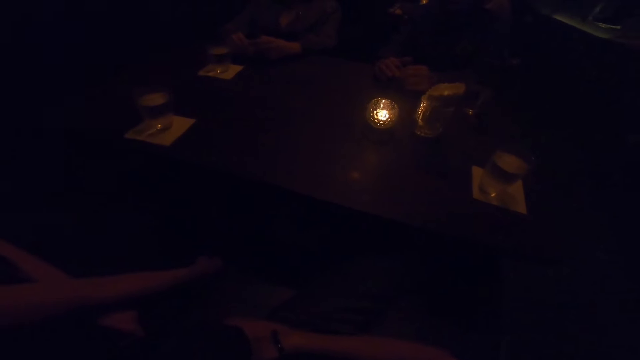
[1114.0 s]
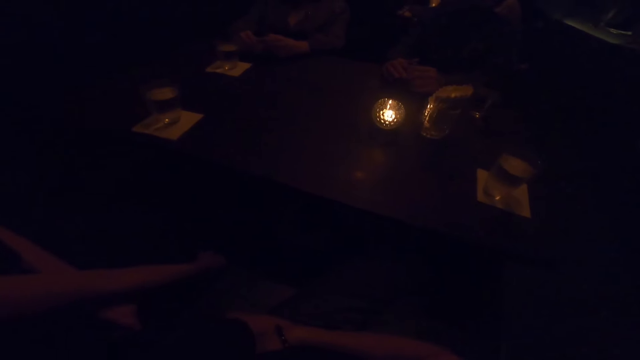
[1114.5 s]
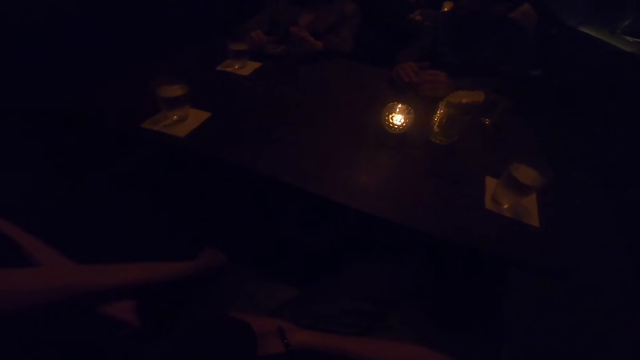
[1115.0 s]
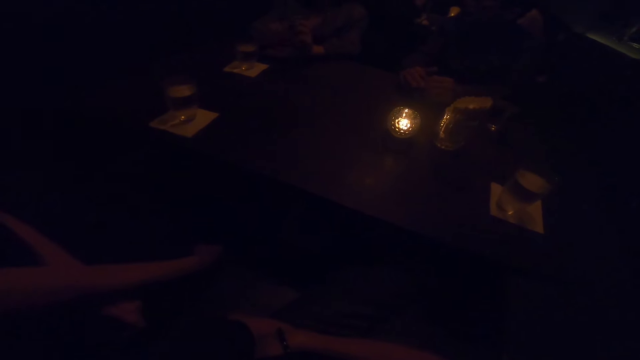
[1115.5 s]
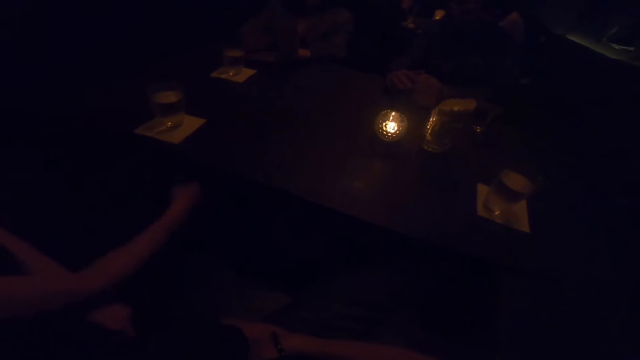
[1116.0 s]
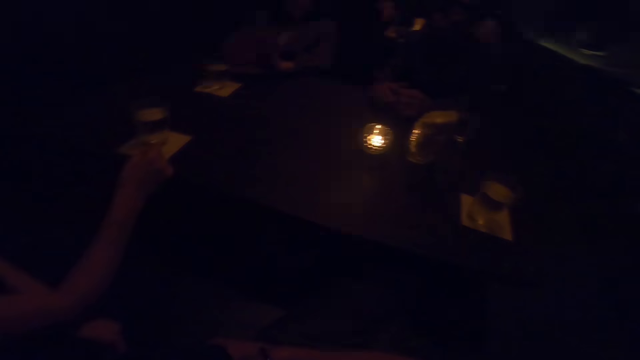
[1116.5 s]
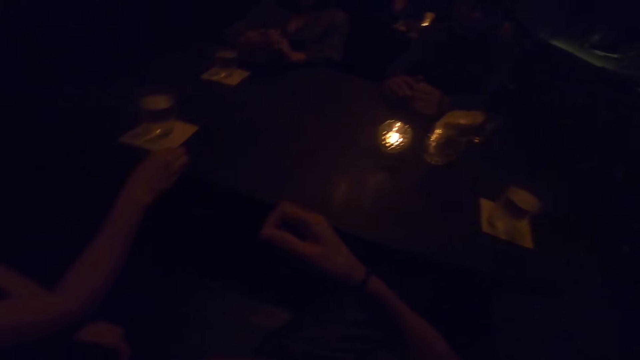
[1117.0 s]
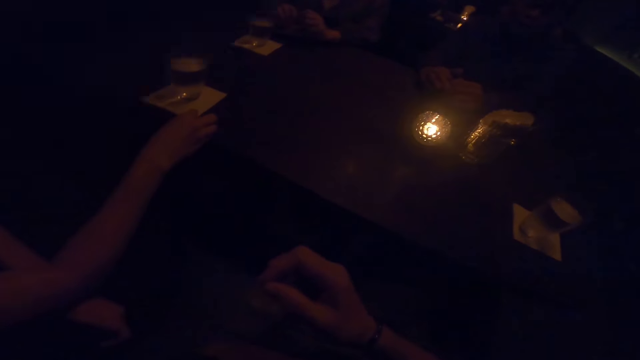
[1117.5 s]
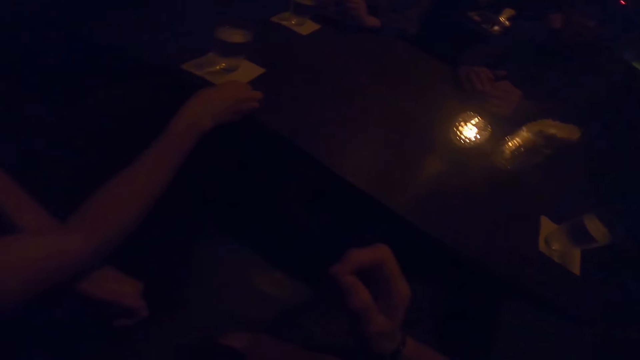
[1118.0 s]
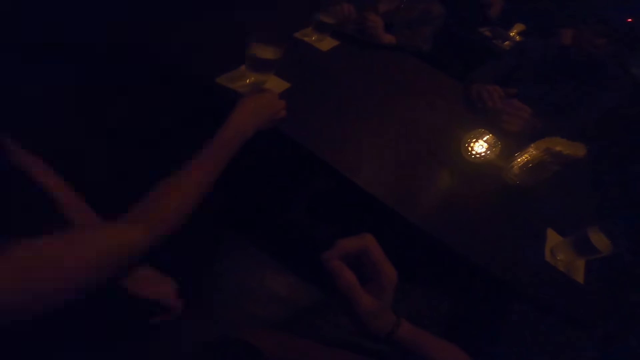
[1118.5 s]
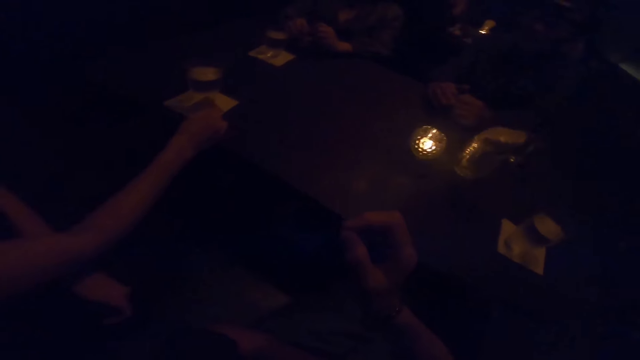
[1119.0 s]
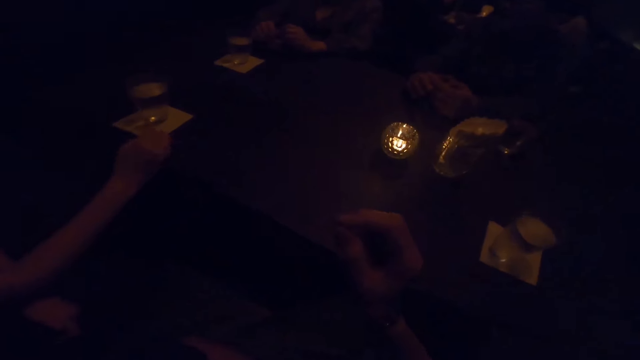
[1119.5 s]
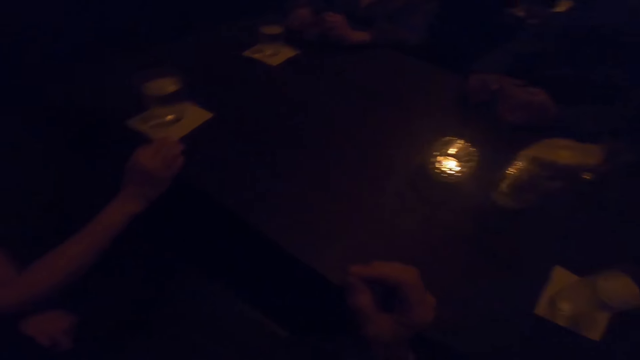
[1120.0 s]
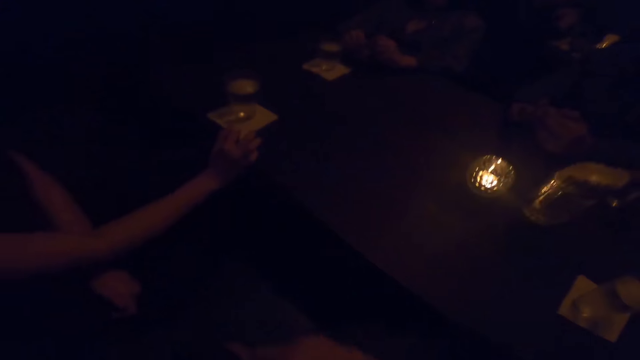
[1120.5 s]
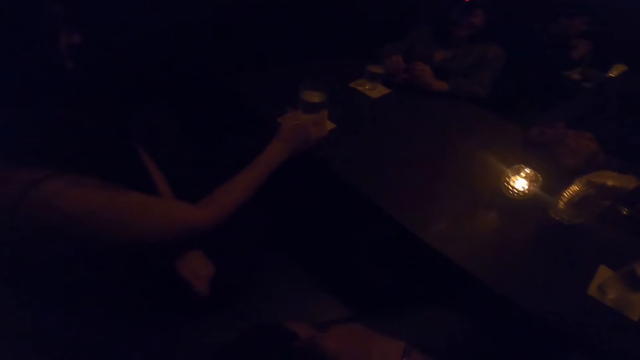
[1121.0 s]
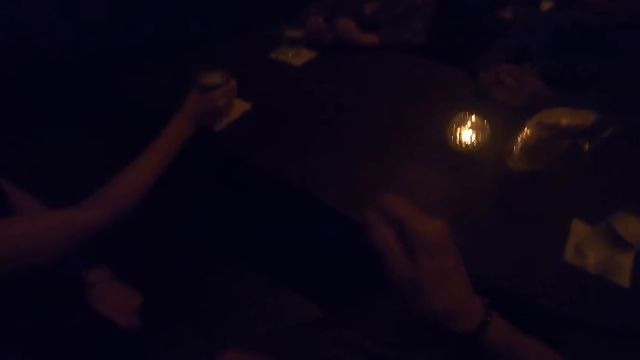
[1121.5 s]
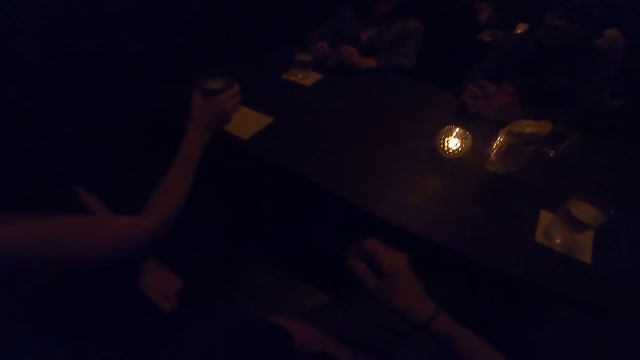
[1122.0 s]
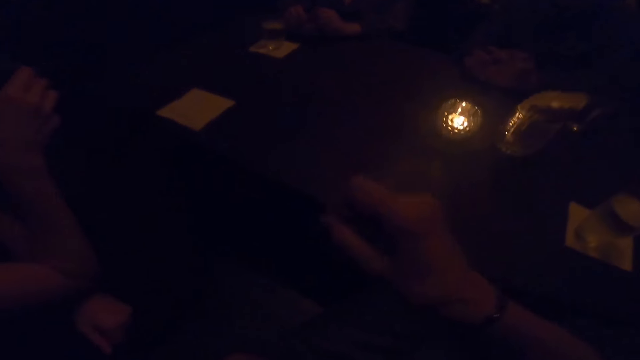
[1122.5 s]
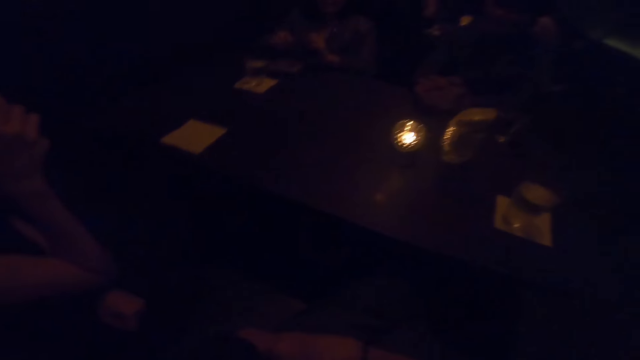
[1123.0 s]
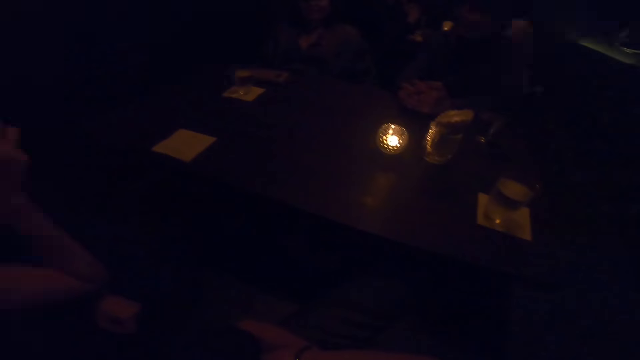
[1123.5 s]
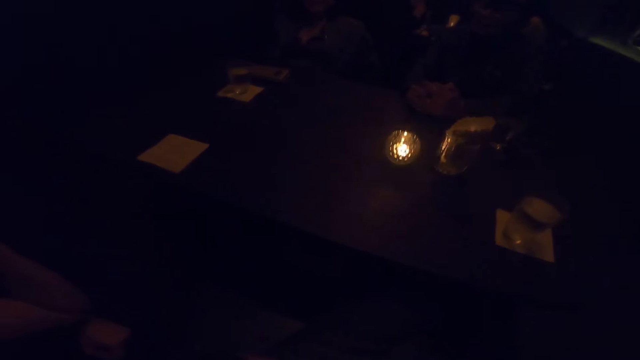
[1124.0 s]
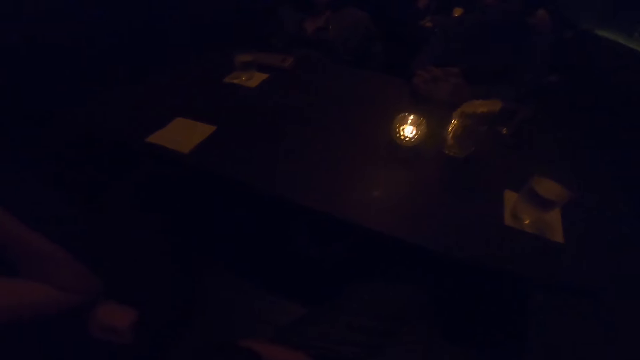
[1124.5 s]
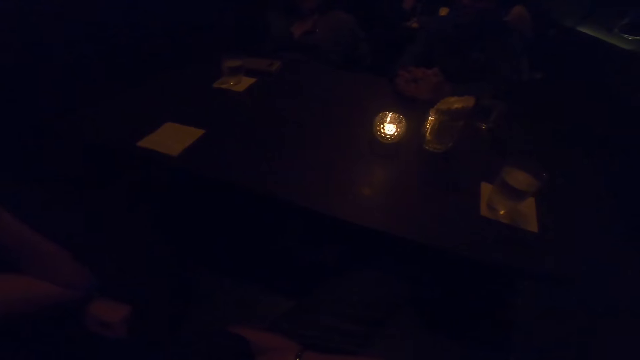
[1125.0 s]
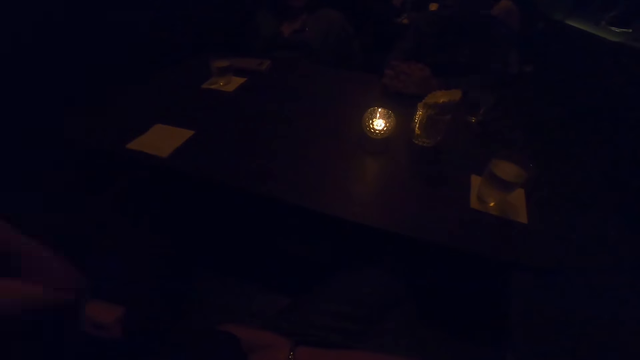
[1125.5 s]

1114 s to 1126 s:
A woman converses with a man, another woman and the camera wearer. The other woman places her right hand on the table. The first woman demonstrates with her hands. The other woman rubs the table and picks a cup of water from the table with her right hand. The camera wearer shakes her right hand.

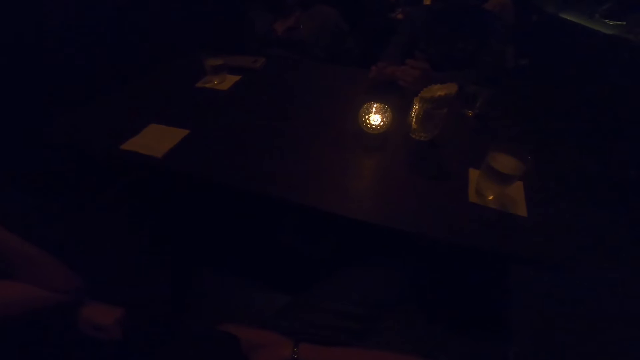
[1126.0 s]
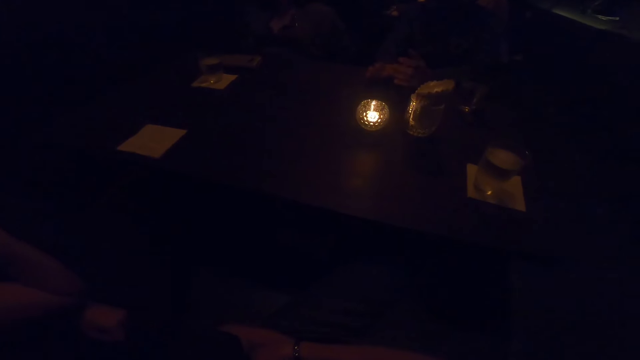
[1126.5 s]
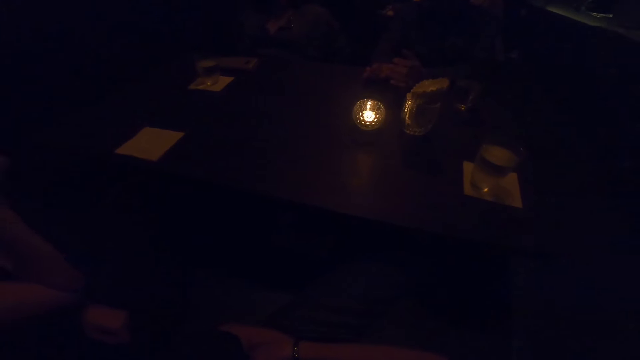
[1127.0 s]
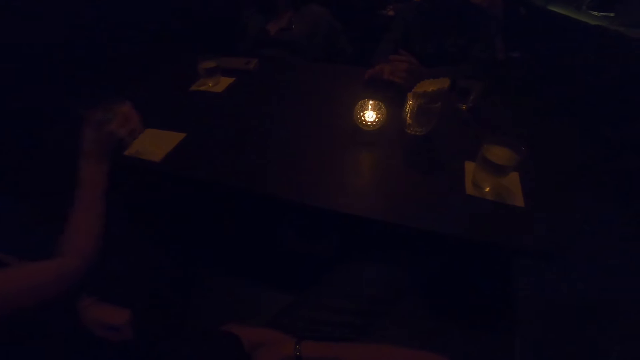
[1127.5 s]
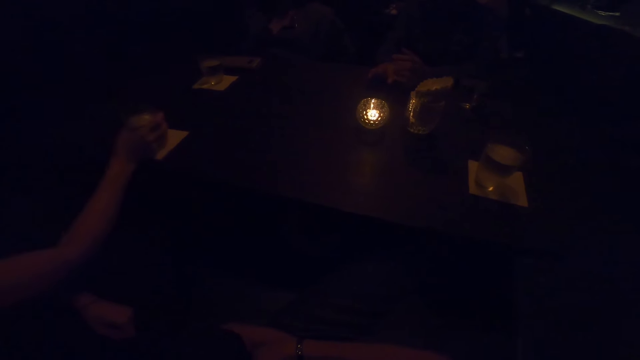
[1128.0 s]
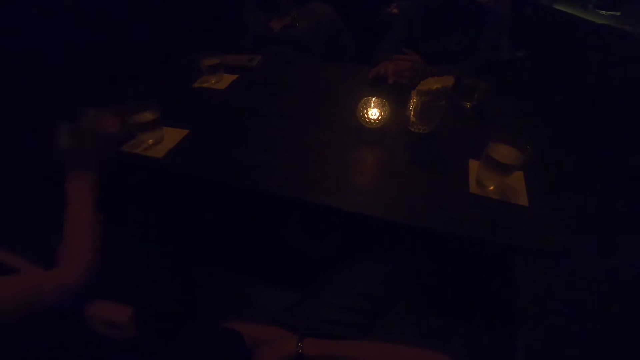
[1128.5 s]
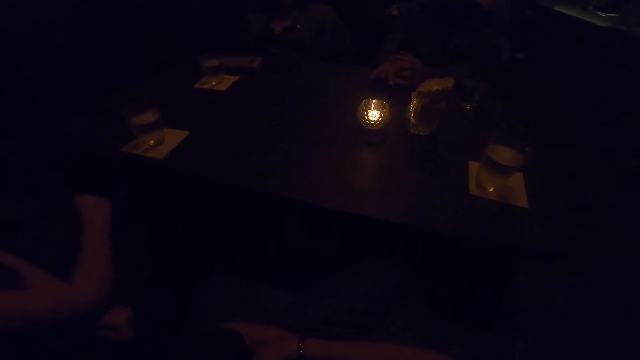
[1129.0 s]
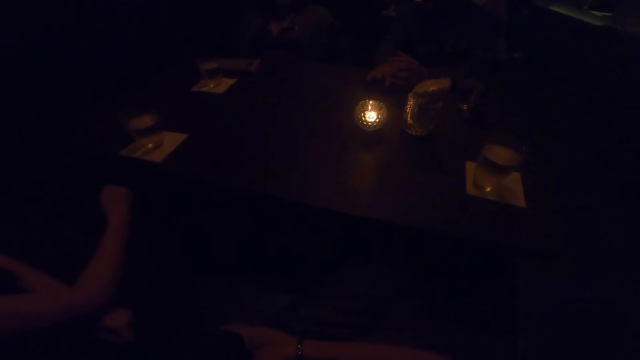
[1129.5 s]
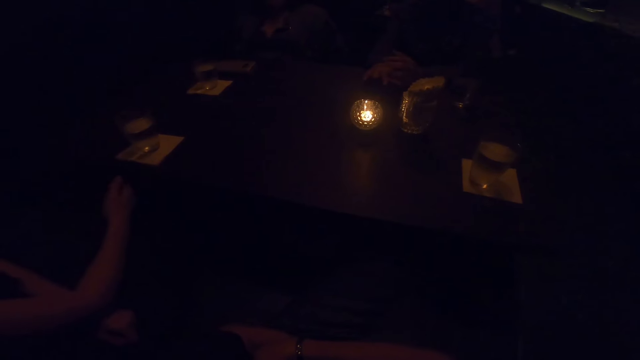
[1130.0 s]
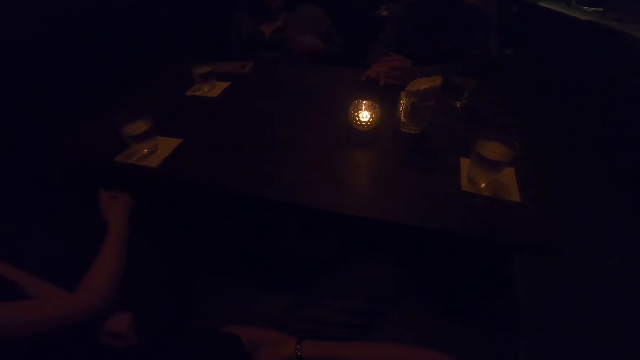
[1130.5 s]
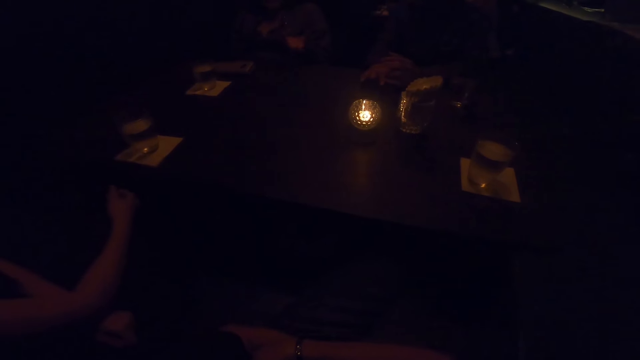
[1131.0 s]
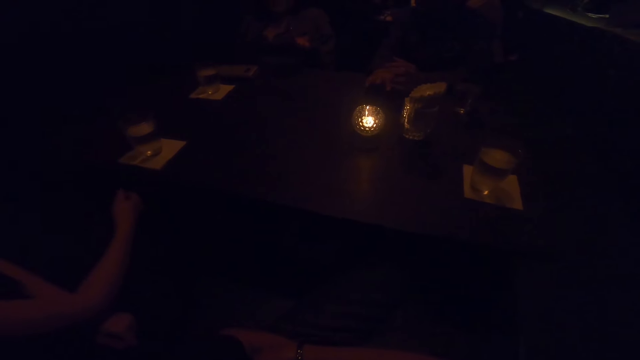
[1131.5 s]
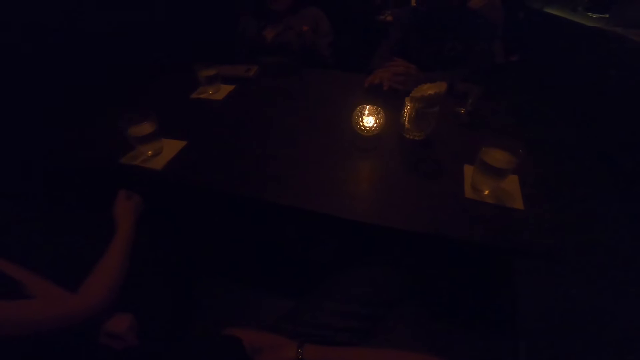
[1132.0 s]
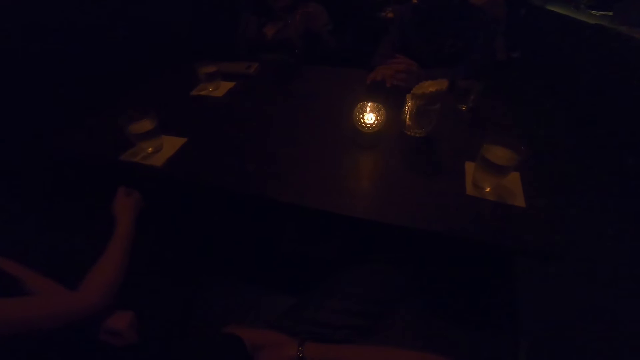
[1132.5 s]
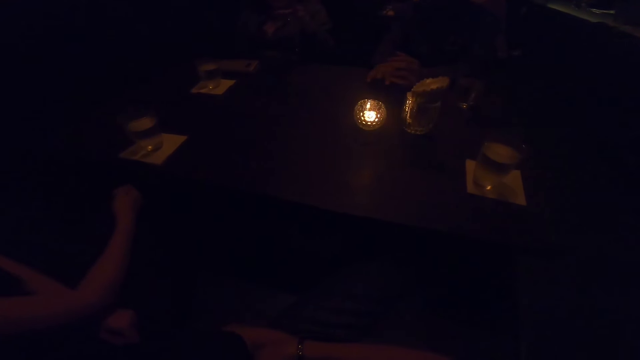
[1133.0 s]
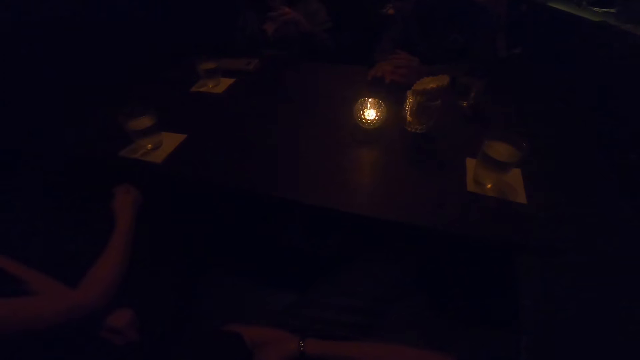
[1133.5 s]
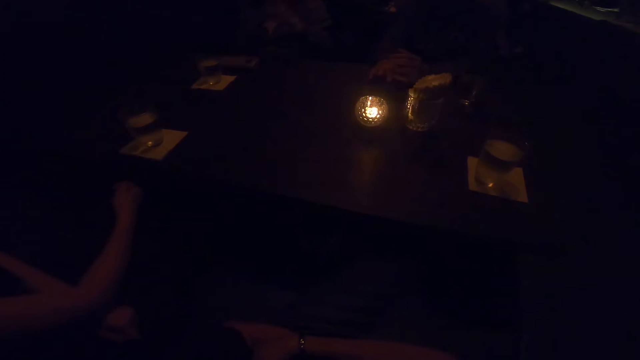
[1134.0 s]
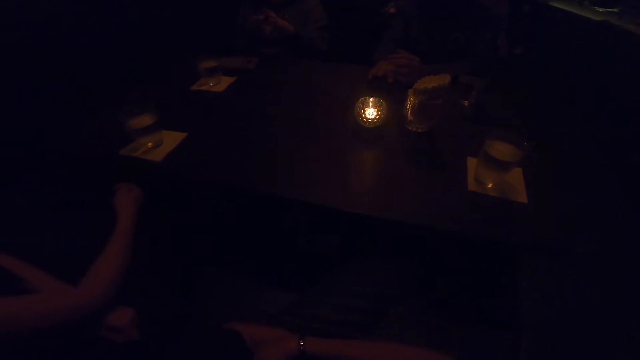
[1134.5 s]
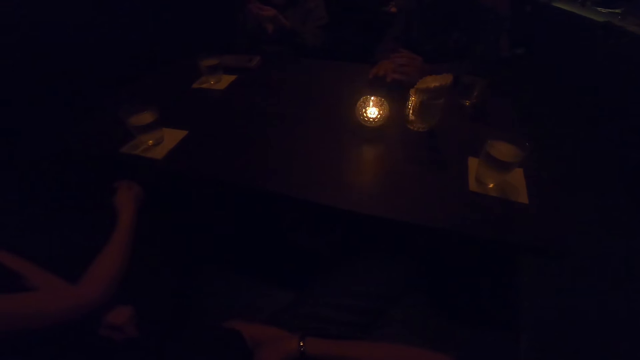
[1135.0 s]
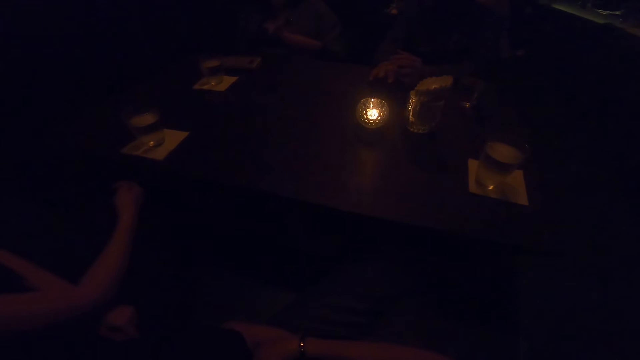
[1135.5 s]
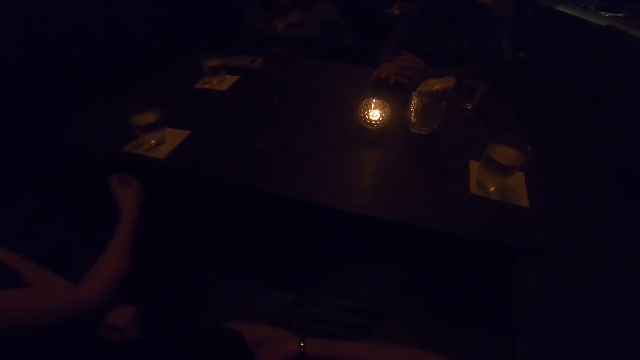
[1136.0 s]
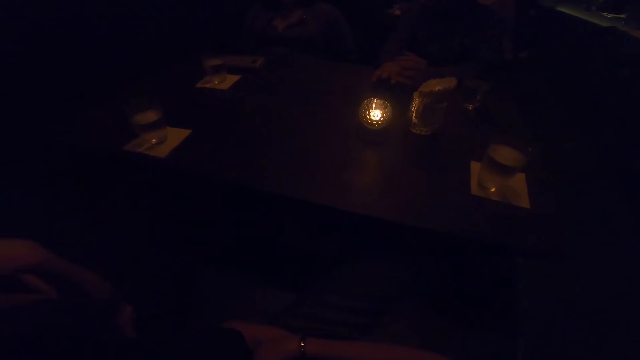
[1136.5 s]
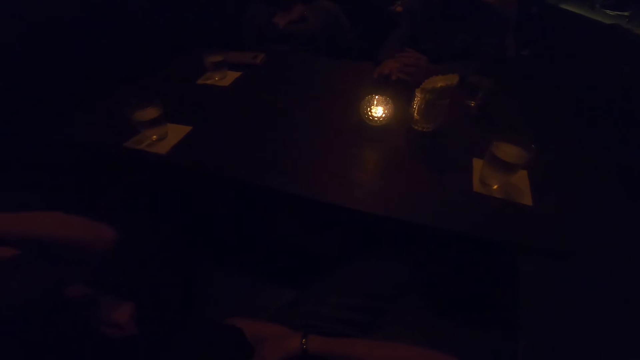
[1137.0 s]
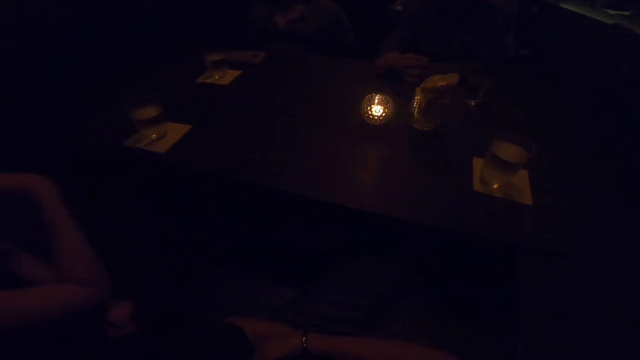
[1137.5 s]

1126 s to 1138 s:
A woman drops the cup of water on the table with her right hand. Another woman moves her left hand. The first woman converses with a man, another woman and the camera wearer.
